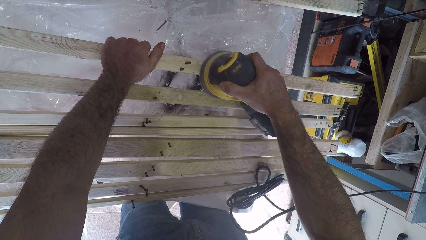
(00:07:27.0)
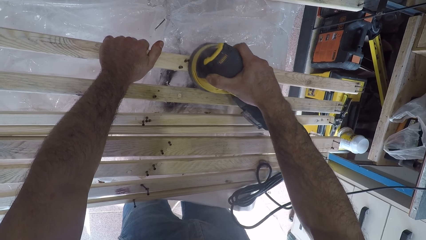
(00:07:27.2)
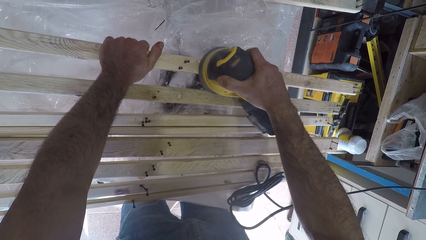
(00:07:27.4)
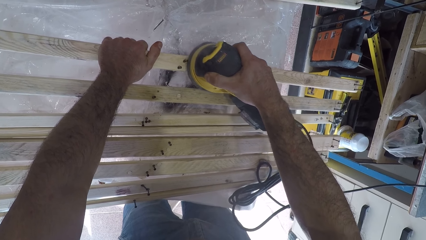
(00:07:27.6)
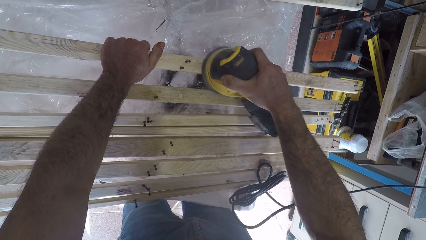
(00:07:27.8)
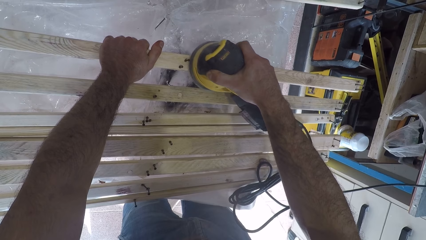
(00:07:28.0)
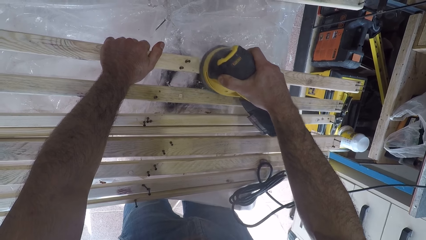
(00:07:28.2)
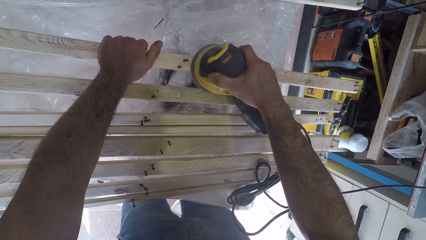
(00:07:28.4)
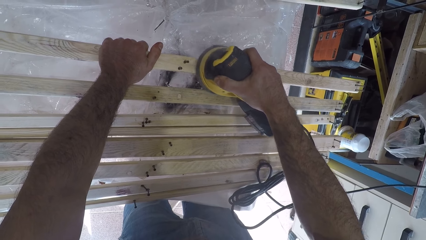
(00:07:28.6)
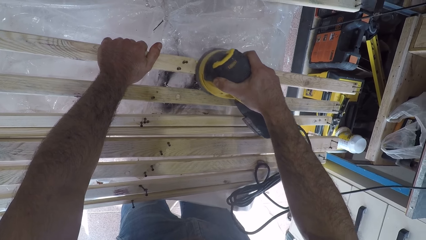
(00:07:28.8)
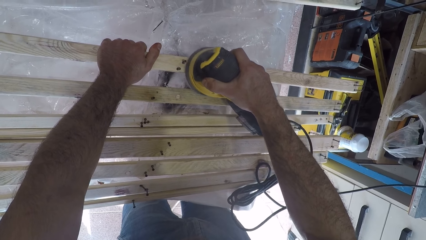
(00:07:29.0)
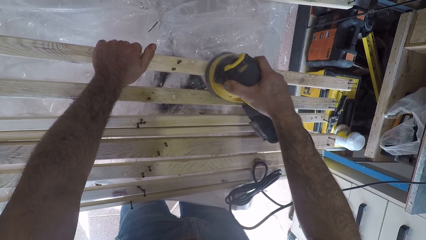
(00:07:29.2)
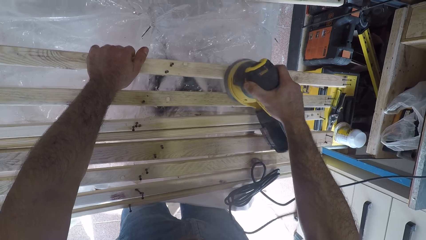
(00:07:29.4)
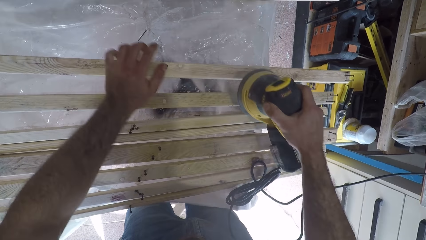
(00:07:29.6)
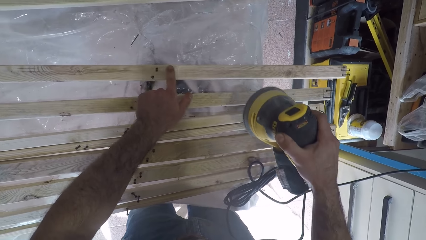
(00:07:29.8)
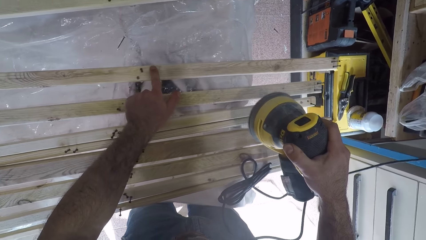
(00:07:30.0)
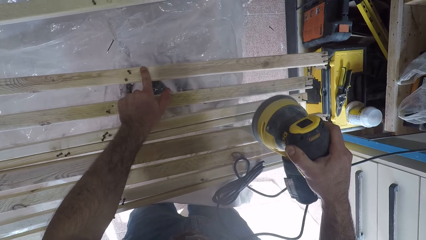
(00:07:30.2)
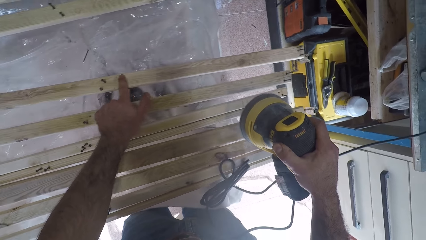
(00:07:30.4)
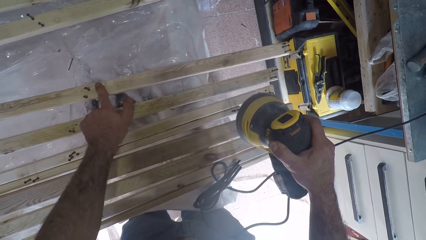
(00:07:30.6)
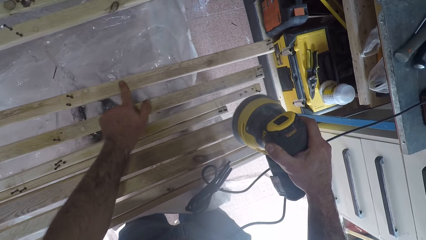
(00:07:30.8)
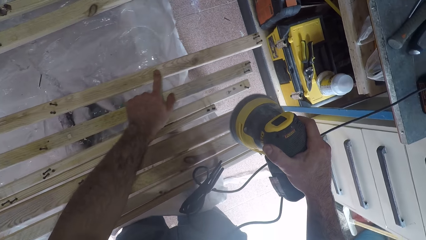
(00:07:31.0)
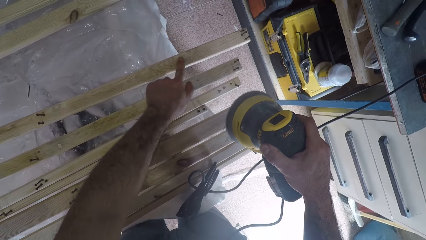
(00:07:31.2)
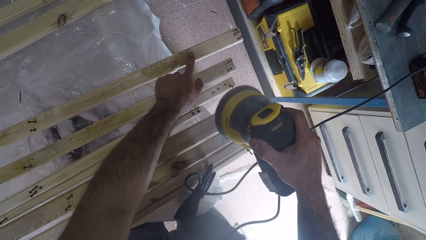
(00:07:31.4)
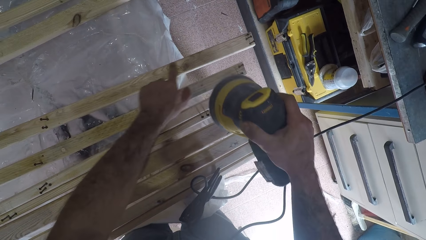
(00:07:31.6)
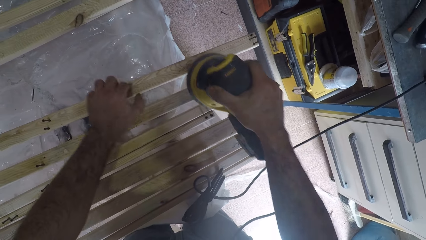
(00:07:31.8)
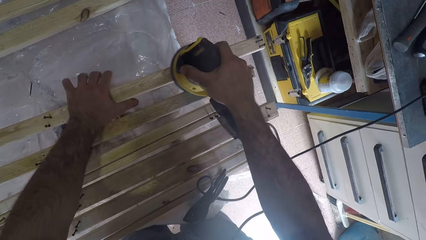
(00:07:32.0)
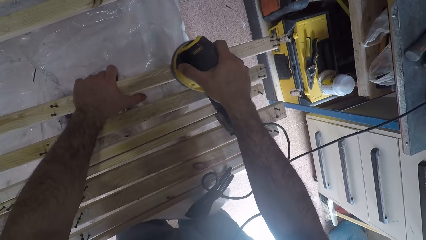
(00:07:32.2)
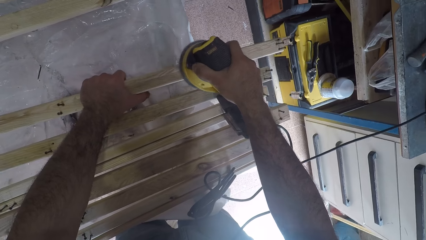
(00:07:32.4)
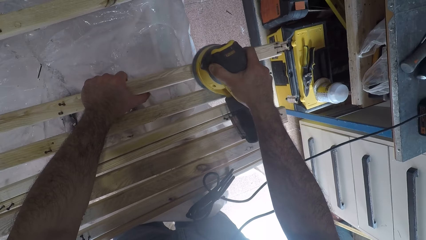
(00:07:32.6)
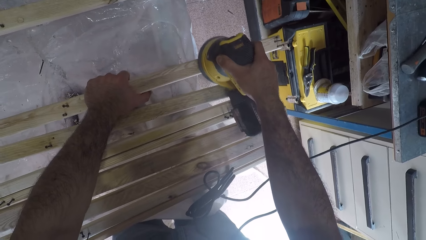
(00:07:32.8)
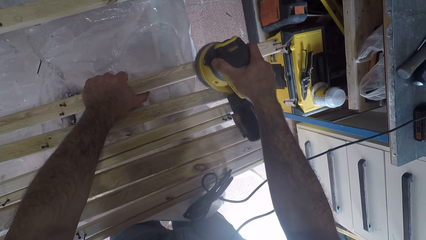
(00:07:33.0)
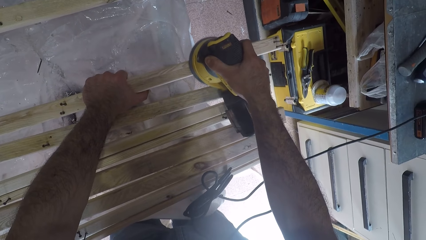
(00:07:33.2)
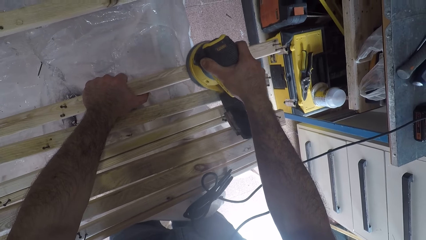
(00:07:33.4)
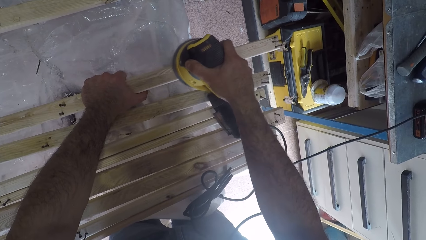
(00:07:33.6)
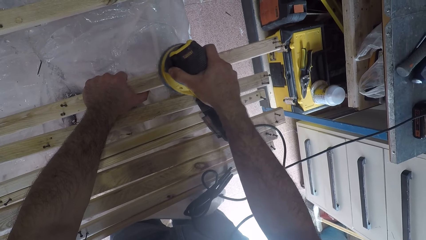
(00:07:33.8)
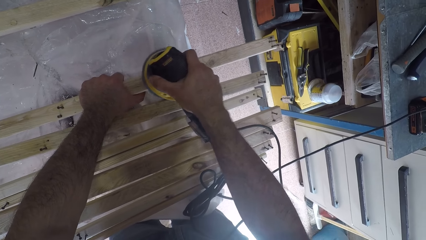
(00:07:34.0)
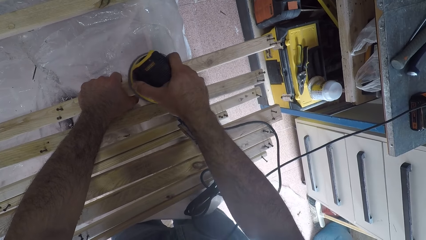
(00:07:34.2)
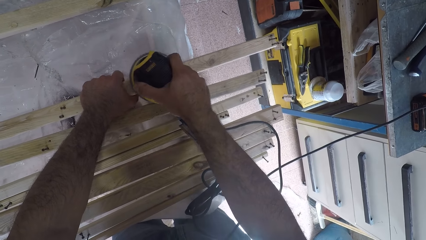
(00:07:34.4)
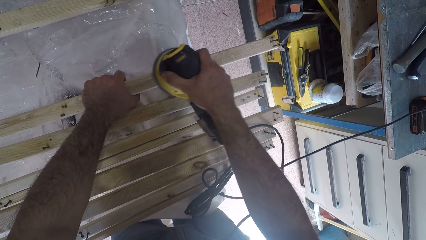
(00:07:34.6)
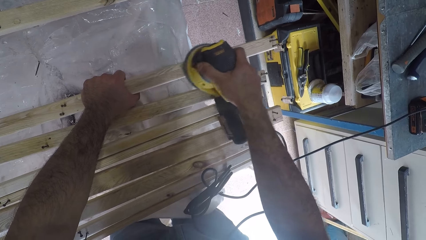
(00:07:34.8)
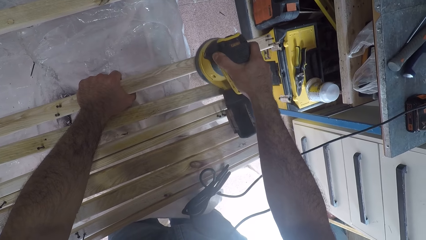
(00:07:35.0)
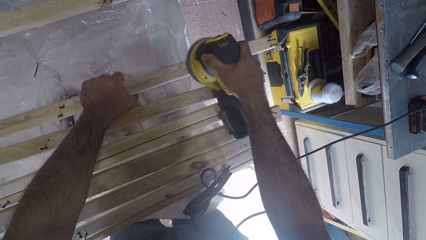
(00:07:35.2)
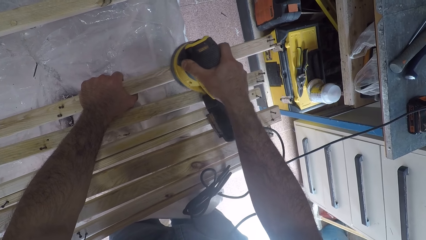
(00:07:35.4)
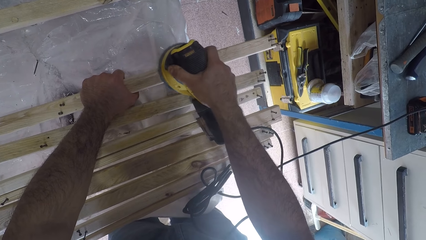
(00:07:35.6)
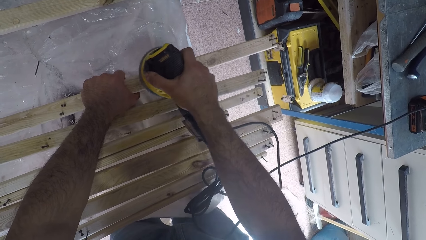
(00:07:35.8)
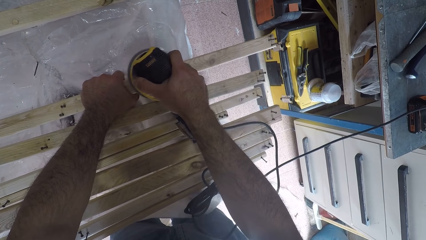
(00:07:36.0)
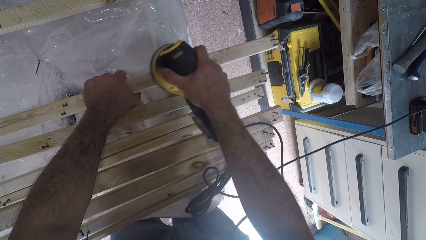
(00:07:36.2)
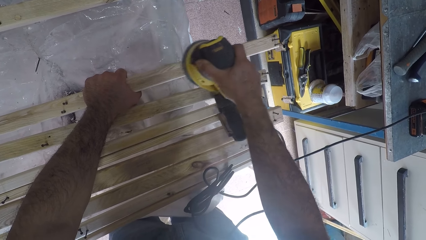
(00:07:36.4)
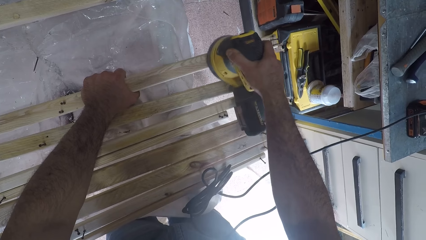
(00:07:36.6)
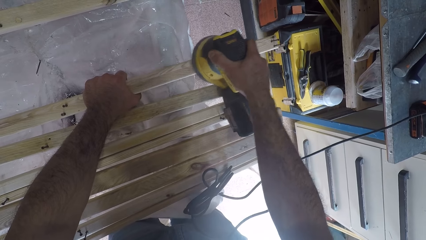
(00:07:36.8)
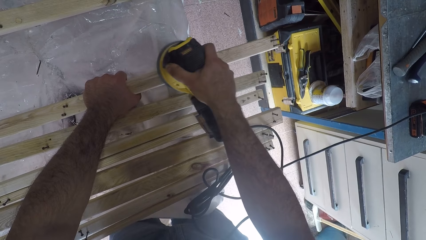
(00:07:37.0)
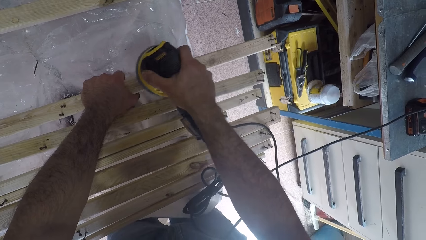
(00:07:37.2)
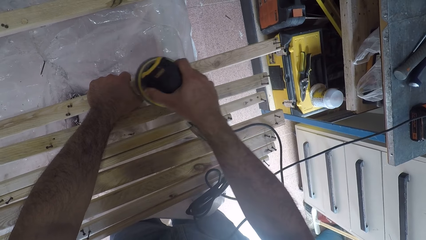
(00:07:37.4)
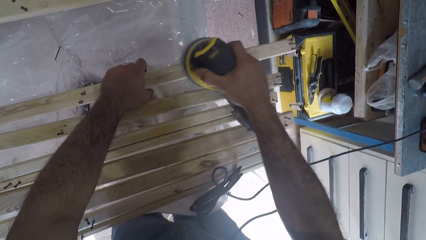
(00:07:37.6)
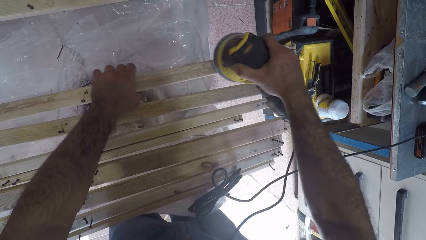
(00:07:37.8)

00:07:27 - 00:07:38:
The camera wearer touches the surface of the third wood plank with his left index finger. He holds the wood with his hand. He continues to brush the third wood plank with the brush oscillating tool.

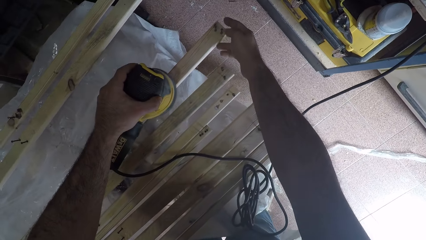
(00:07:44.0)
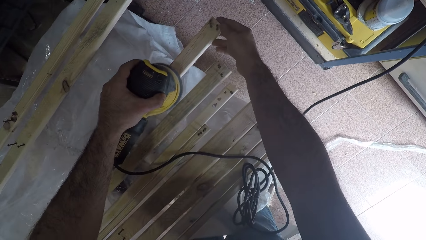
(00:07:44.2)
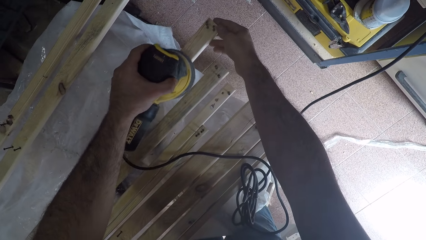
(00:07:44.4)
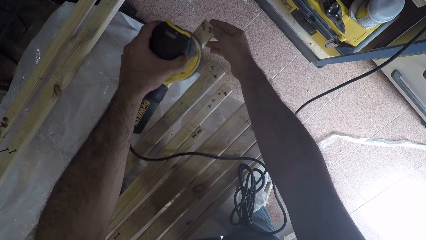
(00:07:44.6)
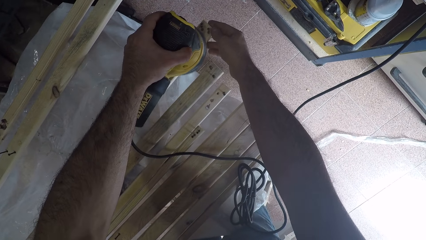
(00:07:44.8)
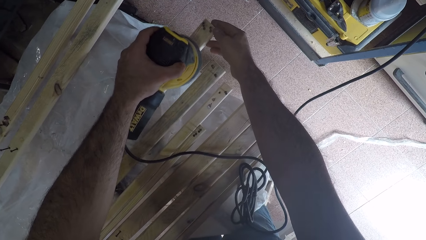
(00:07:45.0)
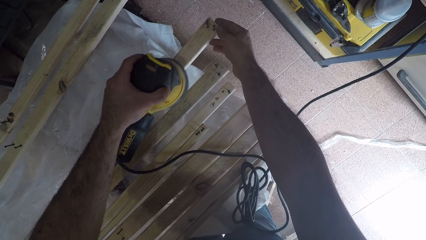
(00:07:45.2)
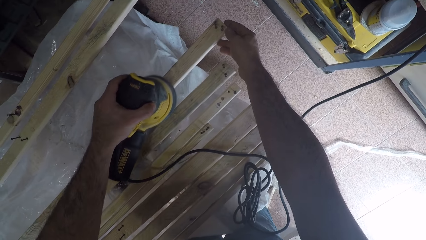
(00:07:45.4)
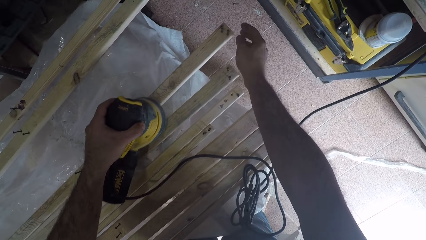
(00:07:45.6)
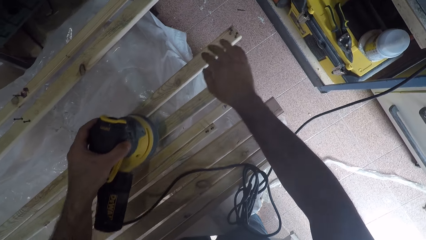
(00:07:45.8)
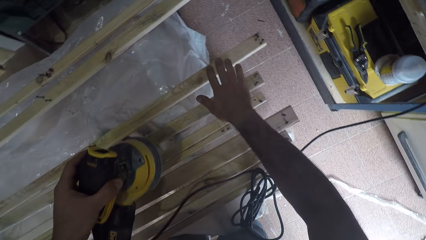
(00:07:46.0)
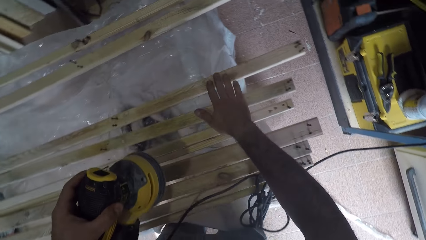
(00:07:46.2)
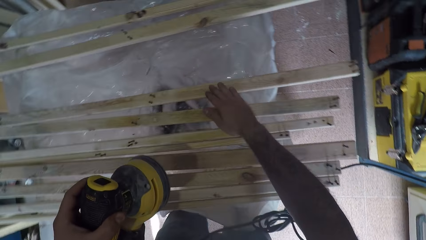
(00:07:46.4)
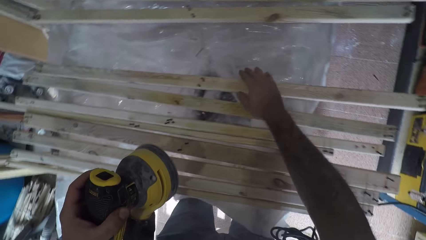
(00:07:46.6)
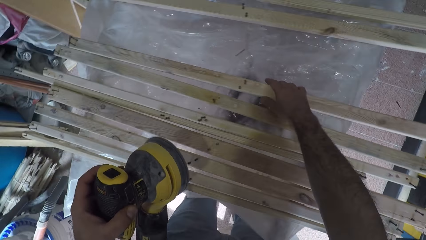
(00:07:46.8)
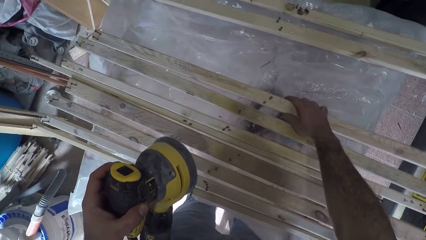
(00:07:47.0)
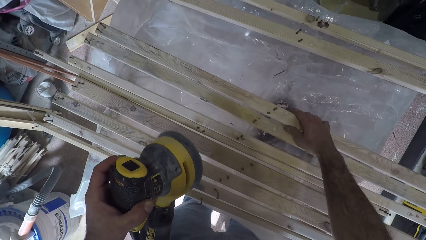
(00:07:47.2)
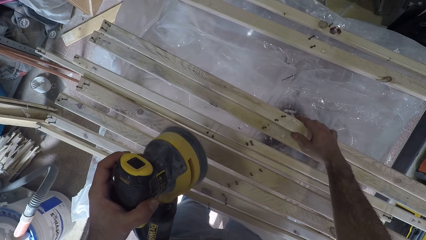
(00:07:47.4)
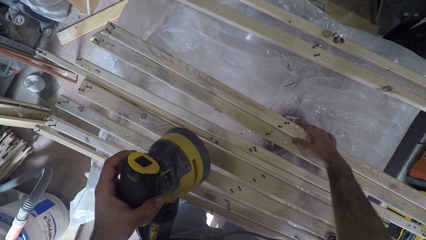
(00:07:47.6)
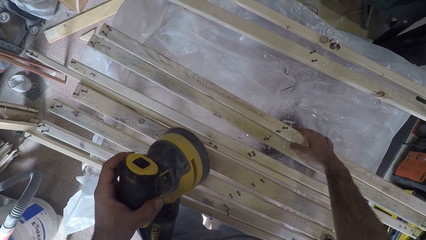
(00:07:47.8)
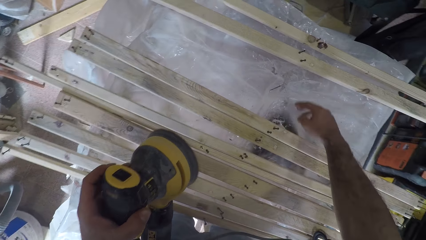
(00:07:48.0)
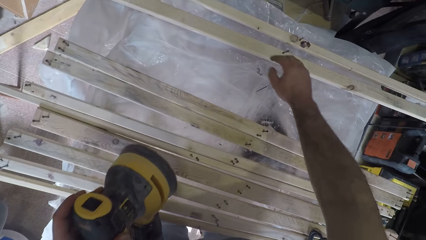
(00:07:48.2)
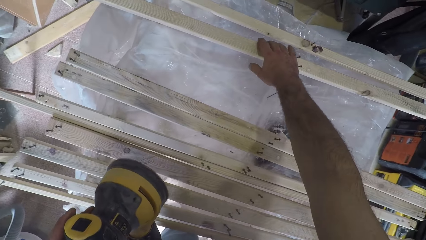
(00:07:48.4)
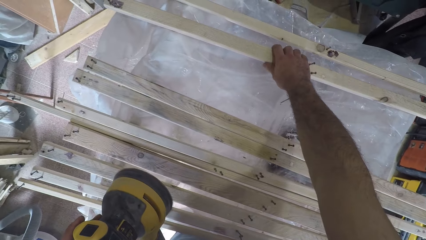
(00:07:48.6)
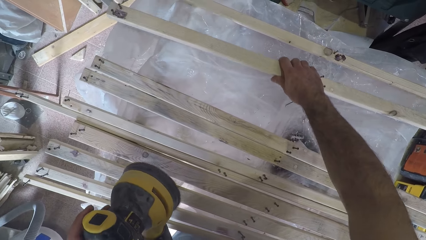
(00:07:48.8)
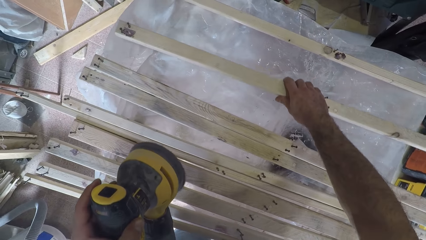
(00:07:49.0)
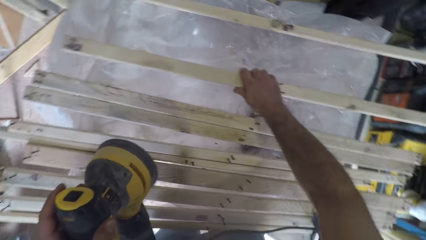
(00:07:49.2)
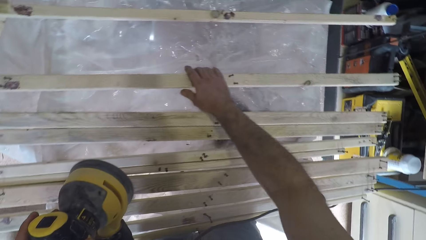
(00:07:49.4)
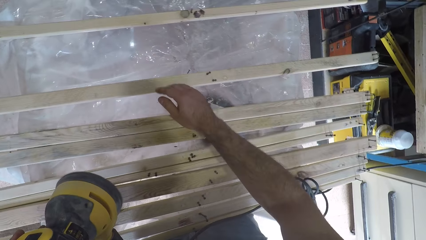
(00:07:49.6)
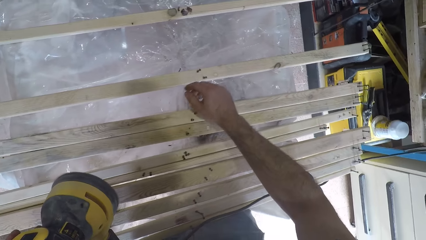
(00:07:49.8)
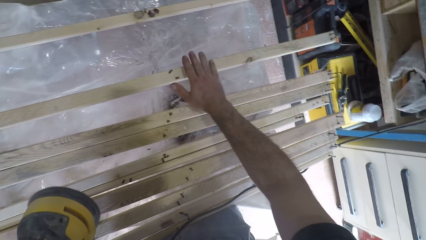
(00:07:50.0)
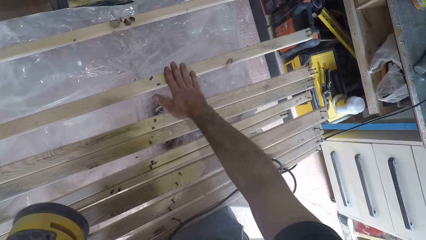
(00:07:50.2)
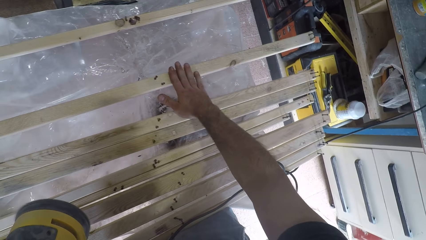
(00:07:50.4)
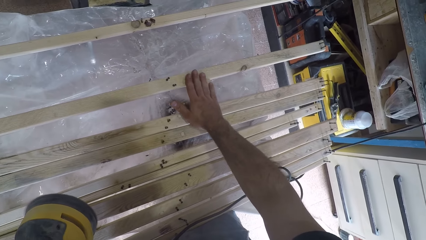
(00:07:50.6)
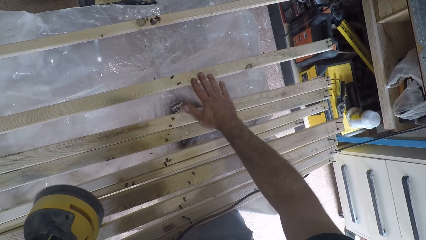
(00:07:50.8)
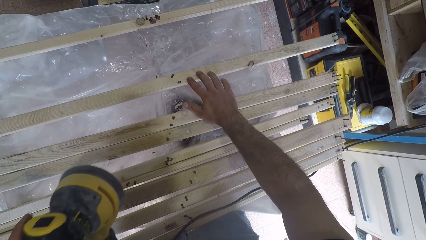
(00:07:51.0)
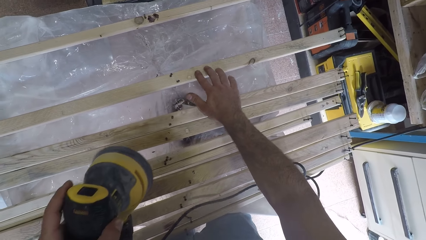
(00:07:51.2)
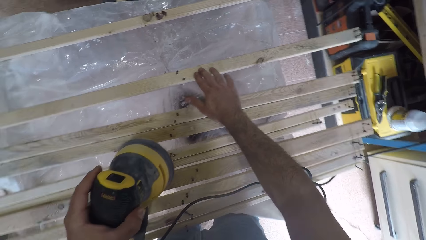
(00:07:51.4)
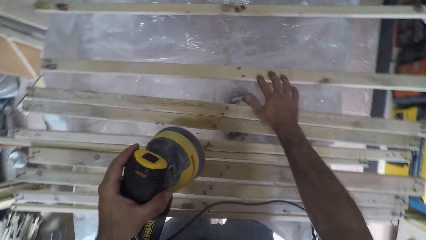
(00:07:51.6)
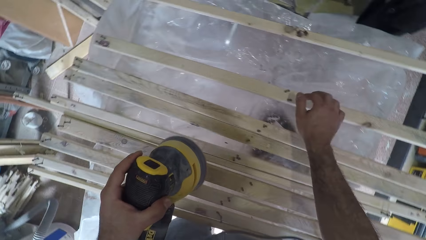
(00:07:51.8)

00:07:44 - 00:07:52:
The camera wearer touches the surface of the third wood plank with his left hand. He holds the wood with his hand. He moves the third wood plank forward on the table with his right hand. He moves a fourth wood plank forward with his right hand. He touches the surface of the fourth wood plank with his right hand. He holds the wood with his hand.
